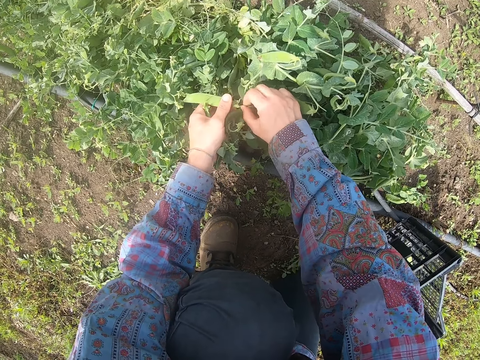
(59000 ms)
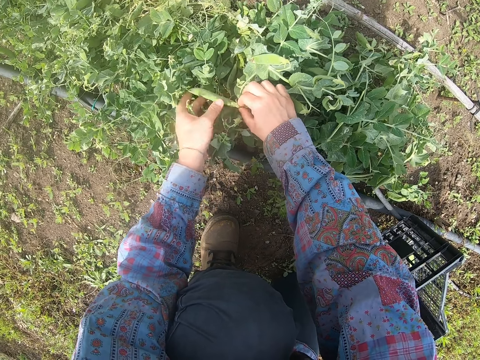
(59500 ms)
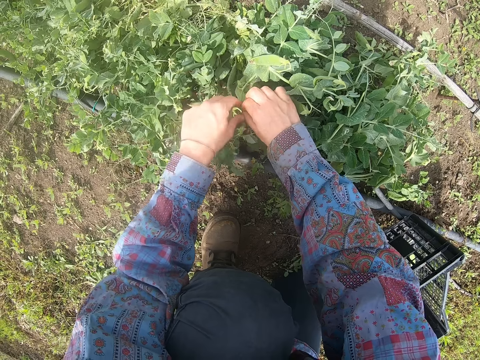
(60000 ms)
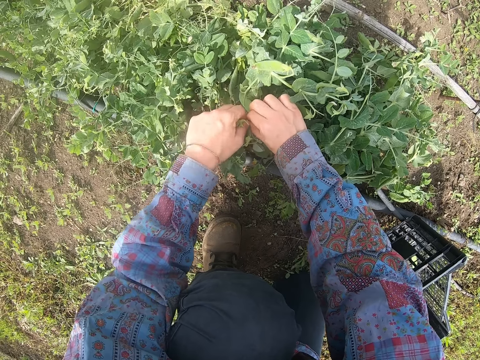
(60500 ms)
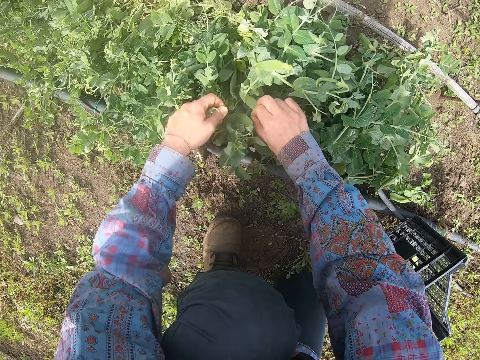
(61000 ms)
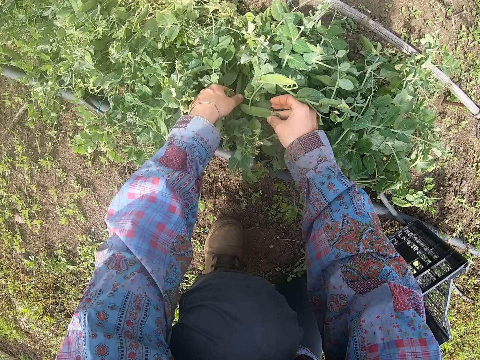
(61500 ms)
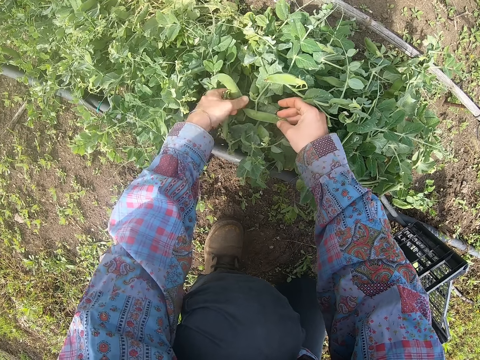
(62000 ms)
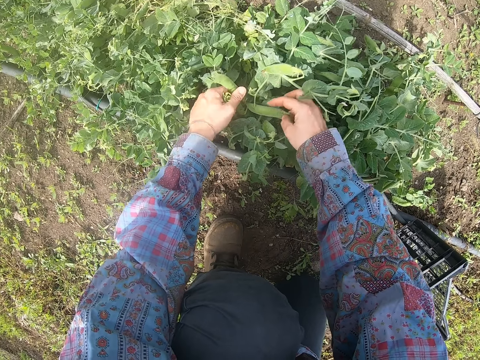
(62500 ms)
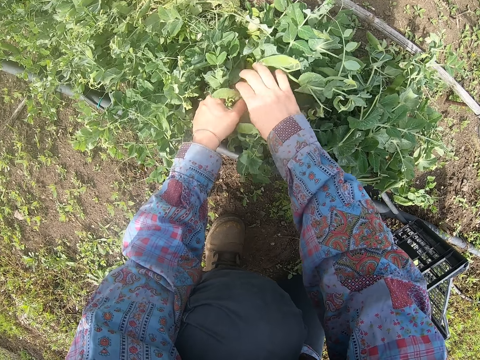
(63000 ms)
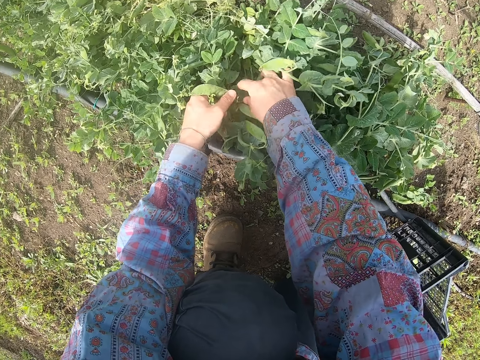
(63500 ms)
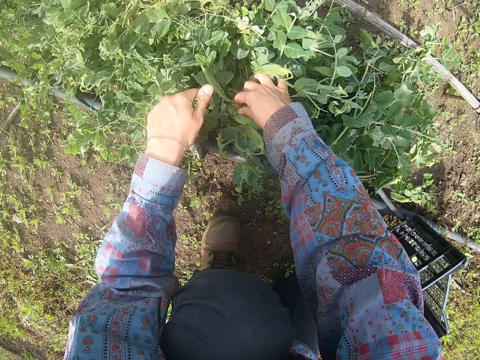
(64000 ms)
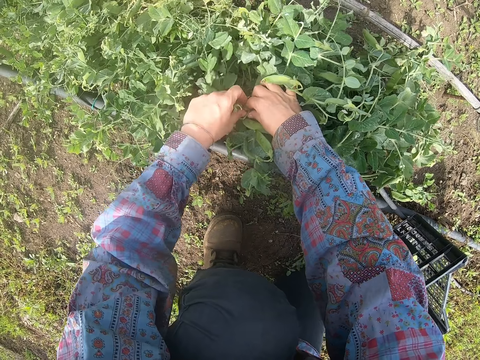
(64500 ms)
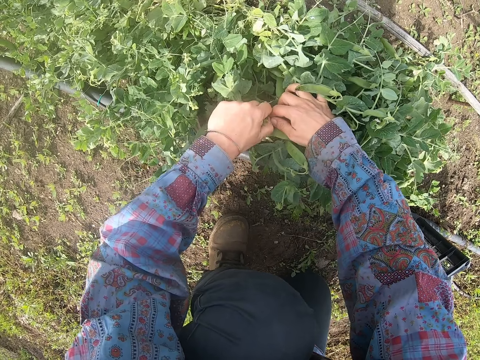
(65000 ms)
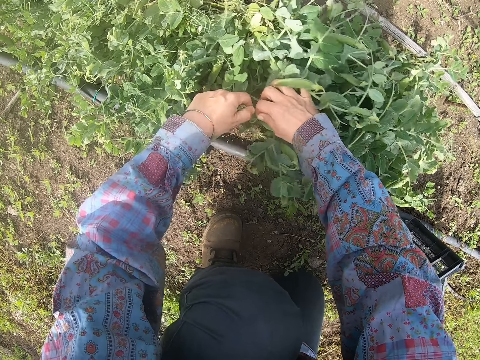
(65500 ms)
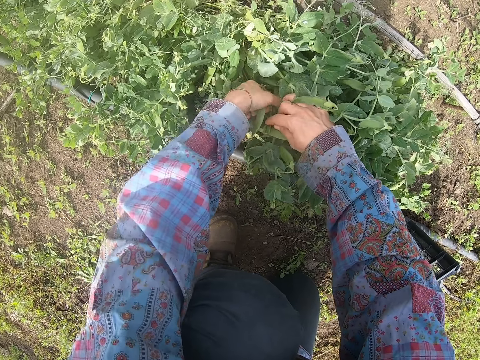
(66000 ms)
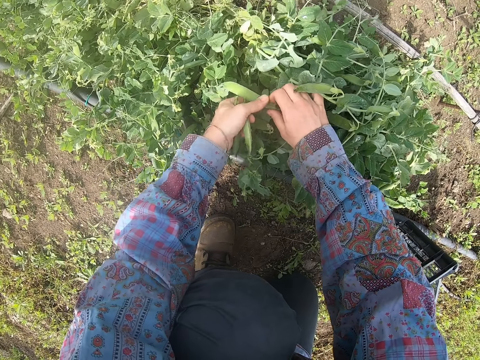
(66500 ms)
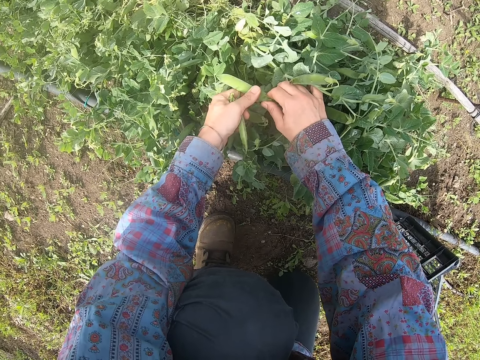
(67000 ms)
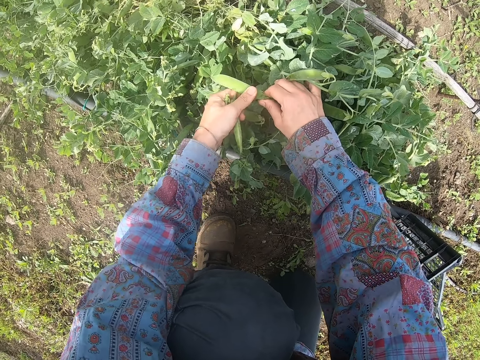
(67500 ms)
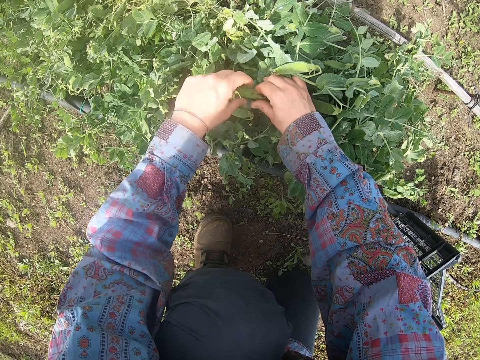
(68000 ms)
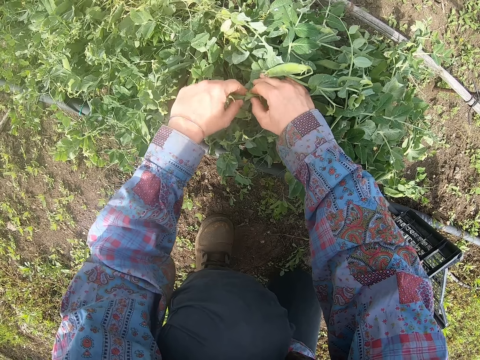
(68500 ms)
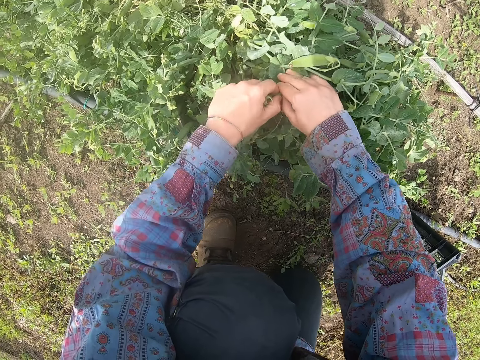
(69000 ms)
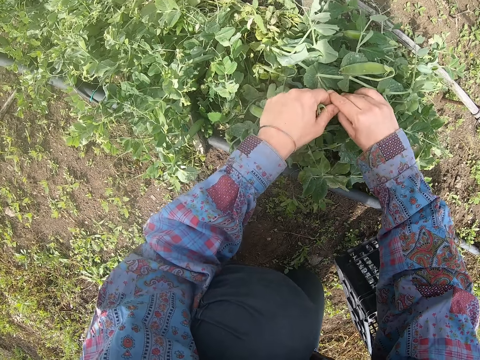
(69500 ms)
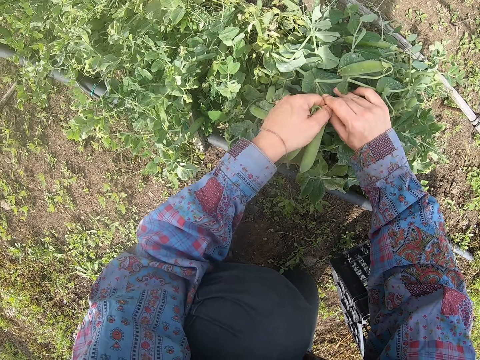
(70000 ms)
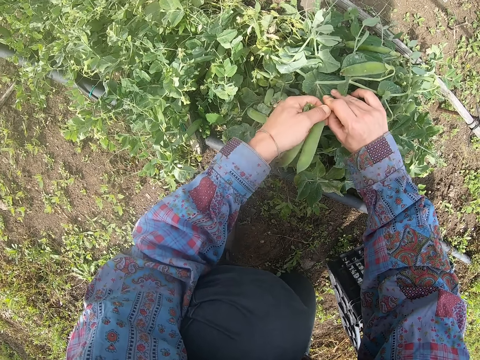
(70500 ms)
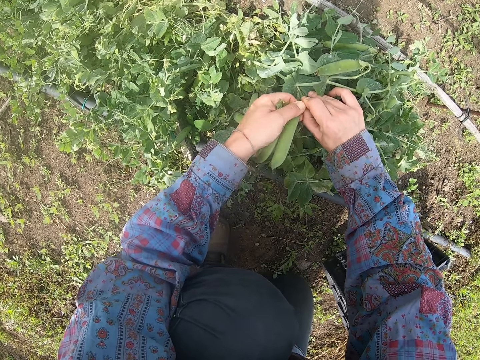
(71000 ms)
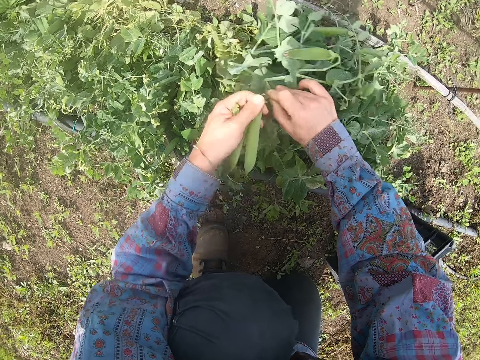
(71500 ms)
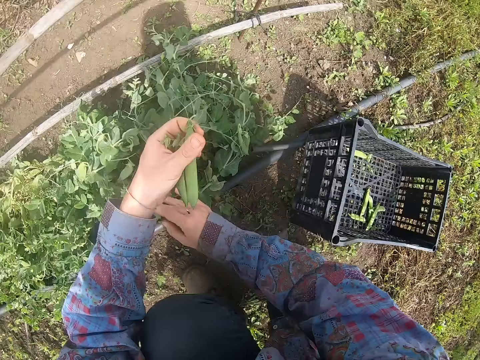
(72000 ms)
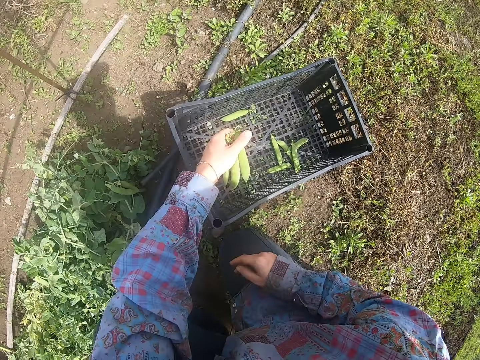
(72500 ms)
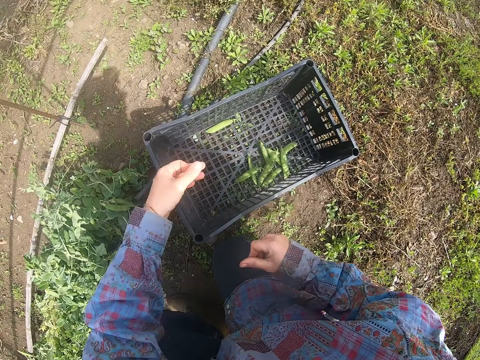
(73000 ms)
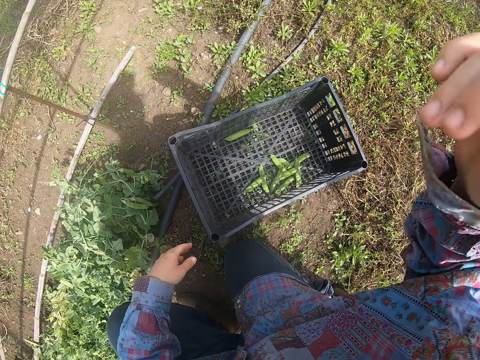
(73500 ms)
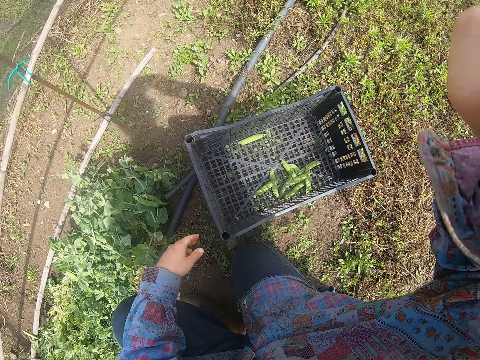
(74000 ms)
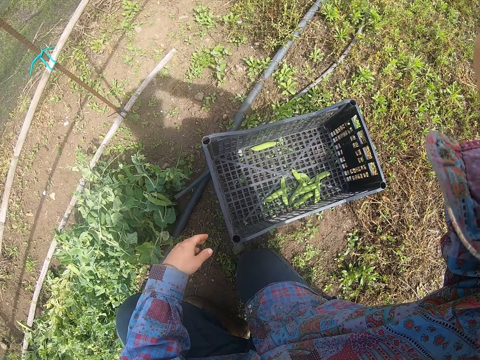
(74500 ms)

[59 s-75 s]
The camera wearer harvests the pea. They touch the pea. They harvest the pea. They pick a pea on the pea plant. They look at the pea. They move the pea with their hands. They harvest the pea. They drop the pea pods in a basket beside them on the floor. They touch the video camera. They adjust the camera.
